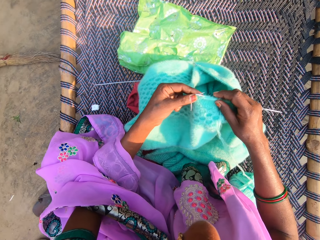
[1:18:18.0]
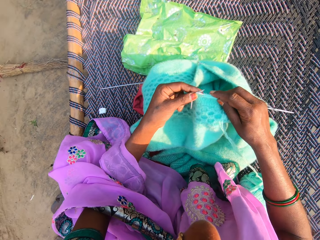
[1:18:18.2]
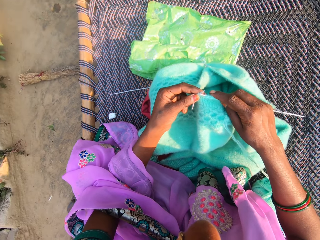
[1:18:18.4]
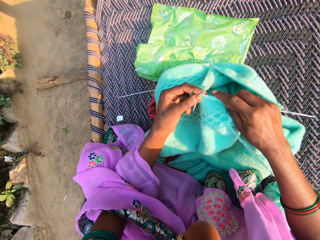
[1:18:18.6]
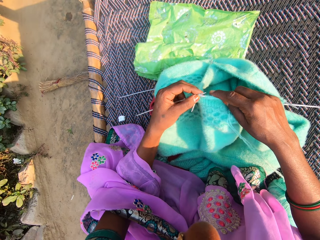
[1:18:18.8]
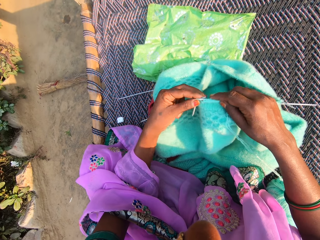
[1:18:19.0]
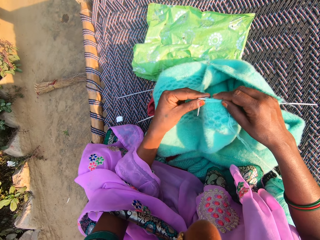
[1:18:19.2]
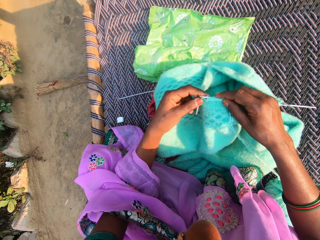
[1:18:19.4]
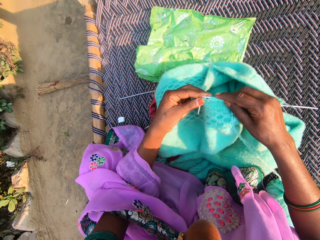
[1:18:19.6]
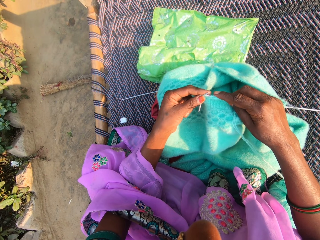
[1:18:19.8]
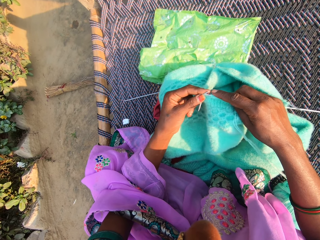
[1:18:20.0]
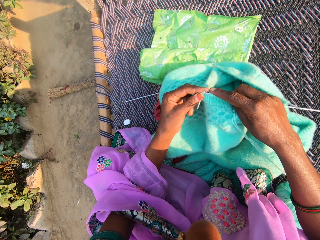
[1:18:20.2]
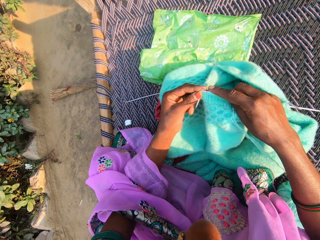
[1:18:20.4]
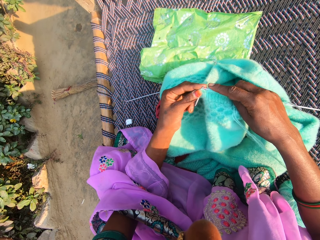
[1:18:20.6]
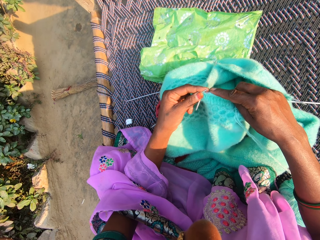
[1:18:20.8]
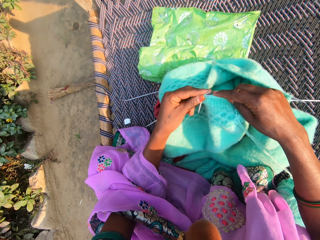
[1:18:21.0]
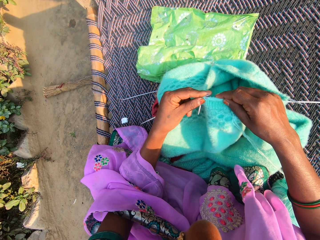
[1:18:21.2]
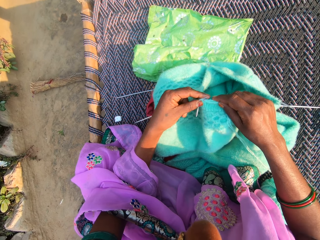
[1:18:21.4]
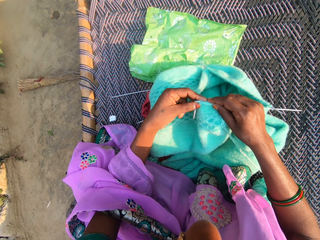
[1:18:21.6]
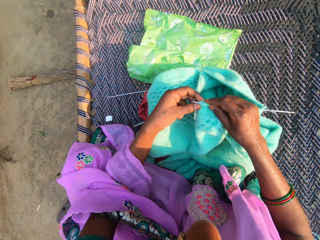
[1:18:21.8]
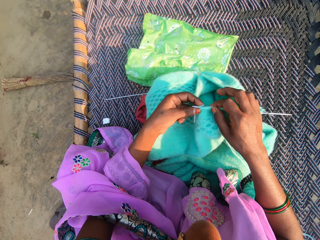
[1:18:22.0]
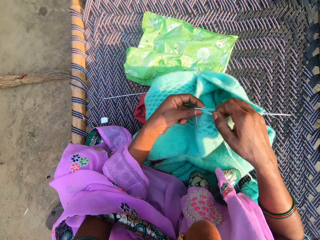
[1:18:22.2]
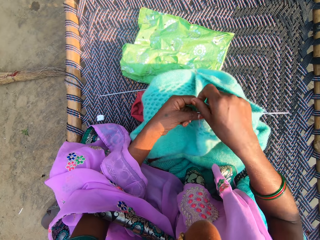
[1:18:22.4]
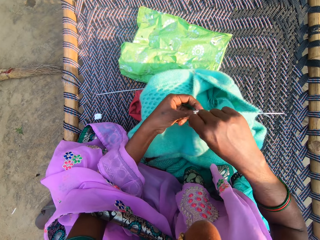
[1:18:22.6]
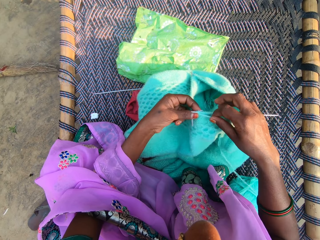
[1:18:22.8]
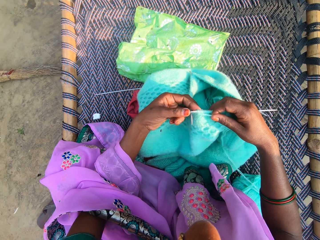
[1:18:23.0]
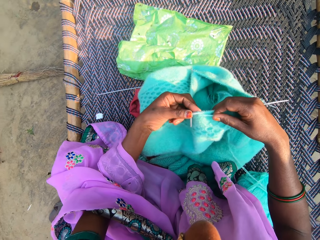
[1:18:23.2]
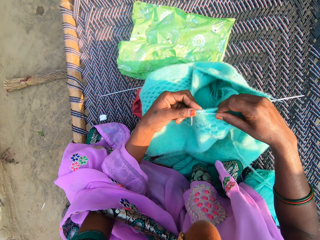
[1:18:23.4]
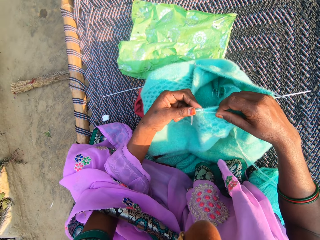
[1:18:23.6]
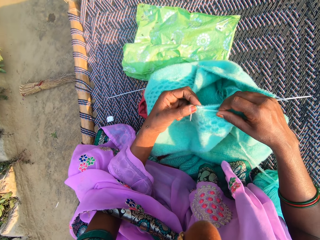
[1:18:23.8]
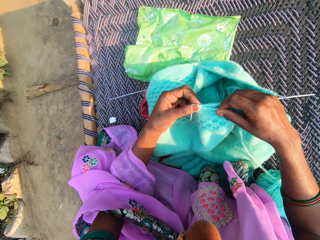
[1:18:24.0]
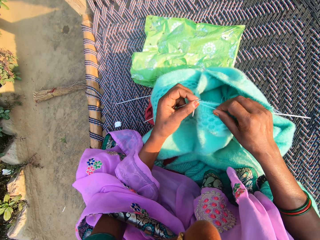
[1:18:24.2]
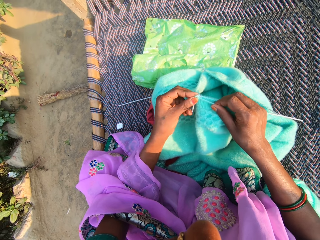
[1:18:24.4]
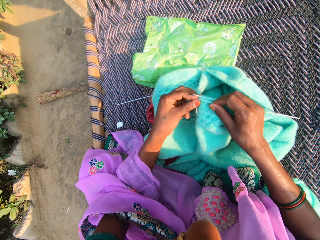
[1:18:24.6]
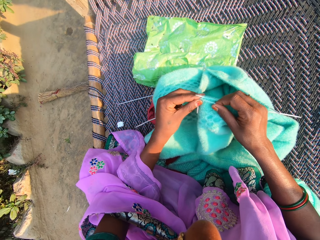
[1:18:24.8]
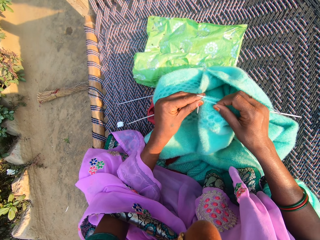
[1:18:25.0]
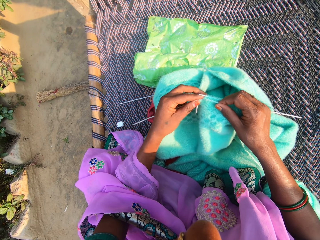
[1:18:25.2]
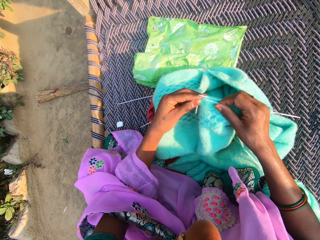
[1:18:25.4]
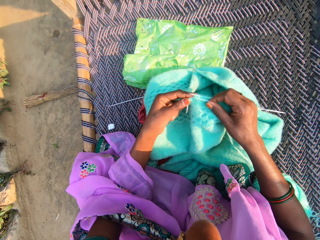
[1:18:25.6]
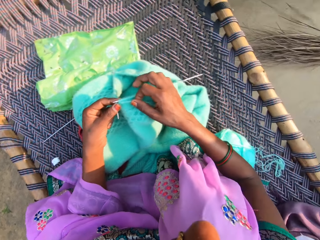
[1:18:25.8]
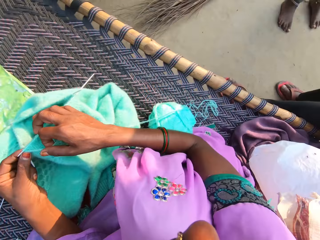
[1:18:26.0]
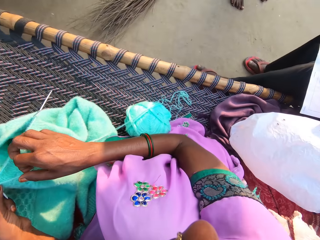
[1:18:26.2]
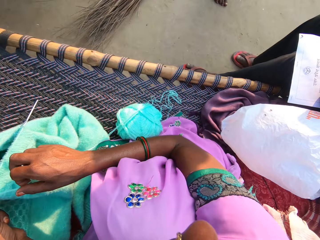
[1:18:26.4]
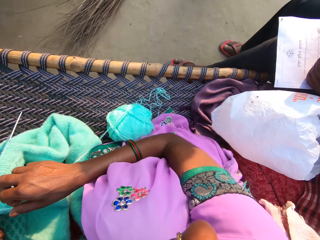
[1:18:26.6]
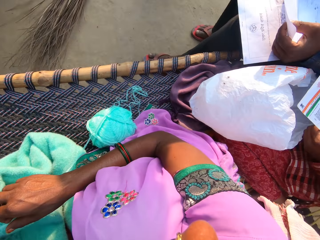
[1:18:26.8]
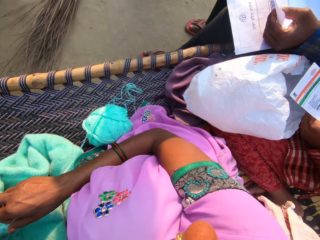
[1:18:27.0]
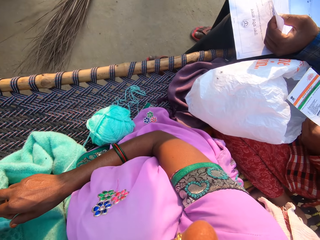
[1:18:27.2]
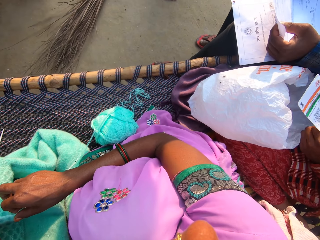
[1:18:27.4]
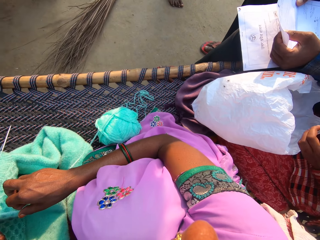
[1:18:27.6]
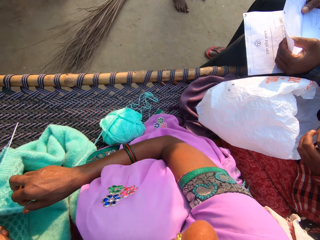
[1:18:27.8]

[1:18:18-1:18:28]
The camera wearer weaves a fabric.

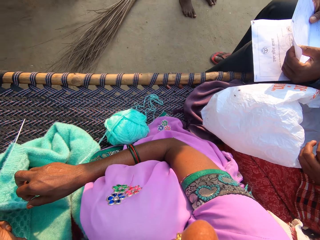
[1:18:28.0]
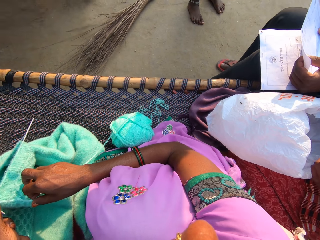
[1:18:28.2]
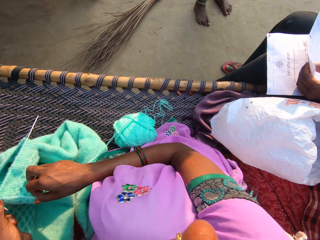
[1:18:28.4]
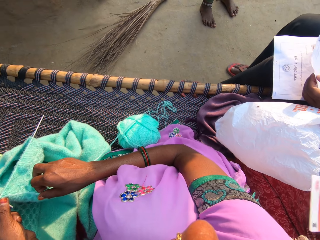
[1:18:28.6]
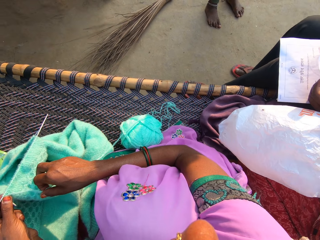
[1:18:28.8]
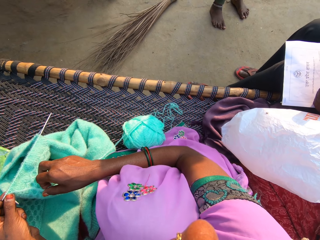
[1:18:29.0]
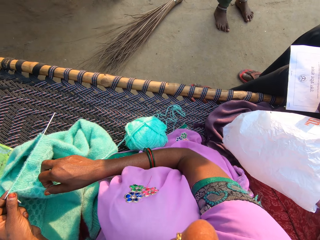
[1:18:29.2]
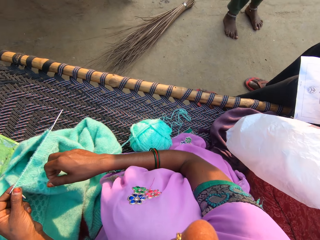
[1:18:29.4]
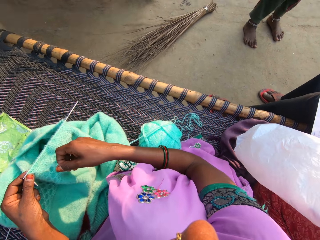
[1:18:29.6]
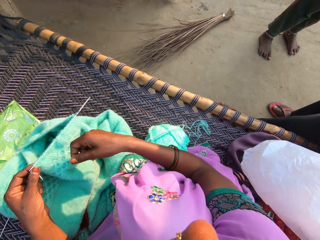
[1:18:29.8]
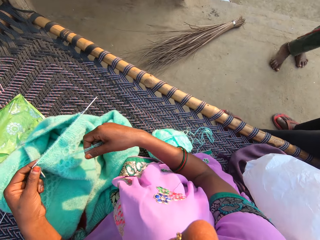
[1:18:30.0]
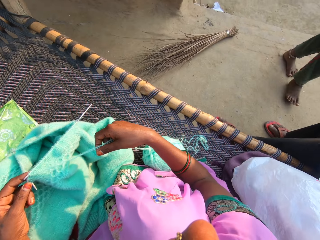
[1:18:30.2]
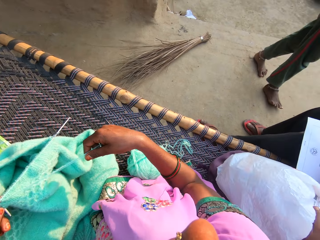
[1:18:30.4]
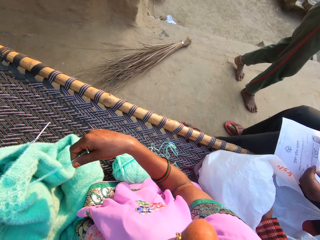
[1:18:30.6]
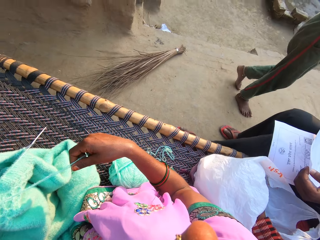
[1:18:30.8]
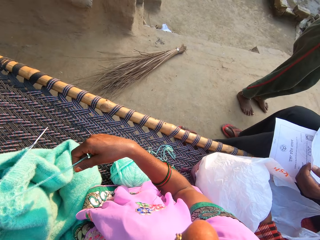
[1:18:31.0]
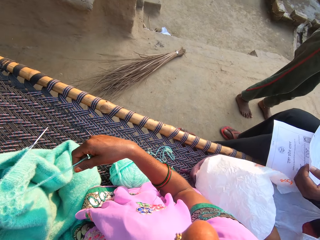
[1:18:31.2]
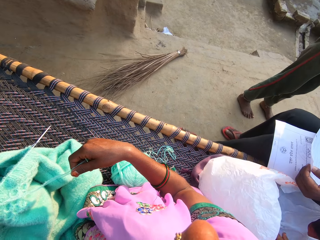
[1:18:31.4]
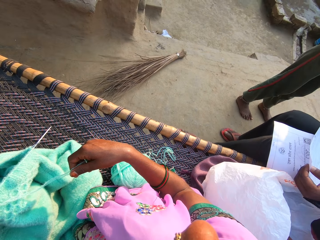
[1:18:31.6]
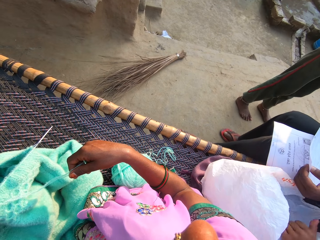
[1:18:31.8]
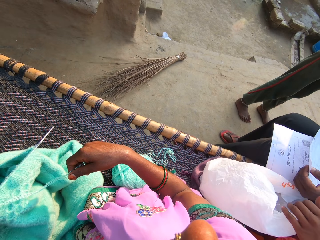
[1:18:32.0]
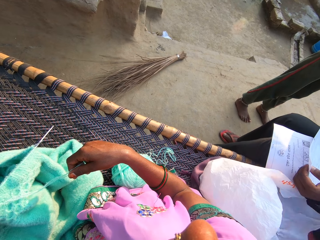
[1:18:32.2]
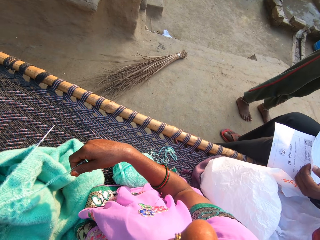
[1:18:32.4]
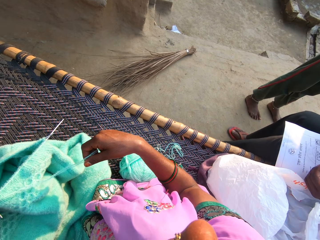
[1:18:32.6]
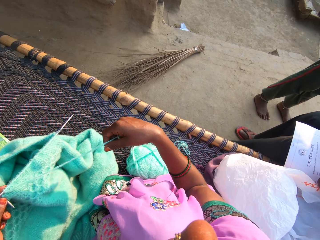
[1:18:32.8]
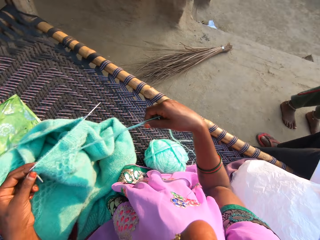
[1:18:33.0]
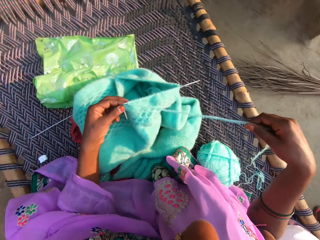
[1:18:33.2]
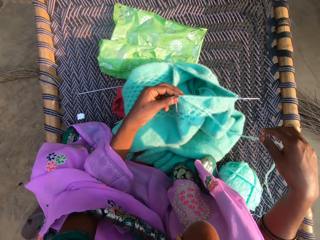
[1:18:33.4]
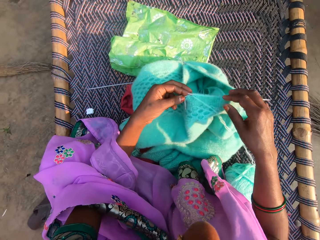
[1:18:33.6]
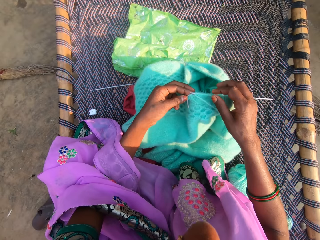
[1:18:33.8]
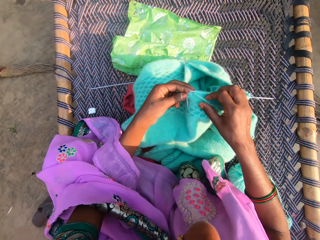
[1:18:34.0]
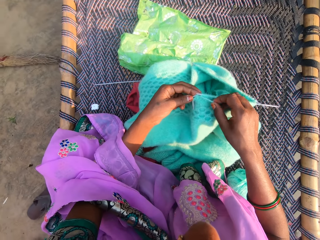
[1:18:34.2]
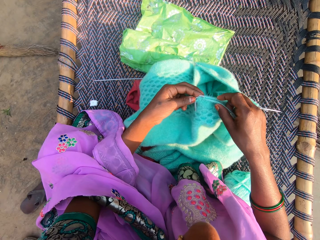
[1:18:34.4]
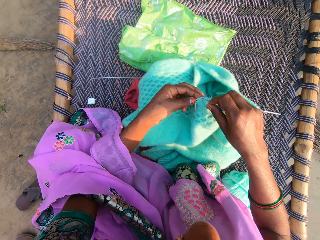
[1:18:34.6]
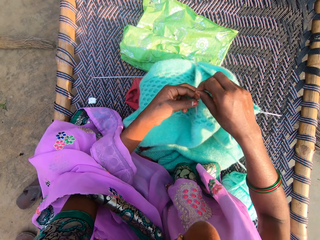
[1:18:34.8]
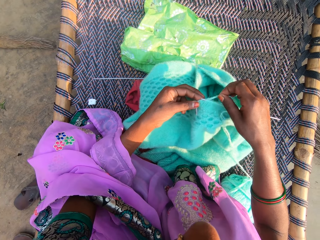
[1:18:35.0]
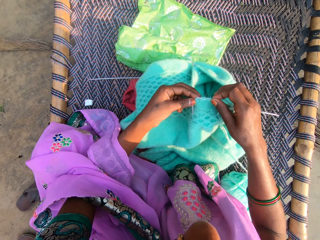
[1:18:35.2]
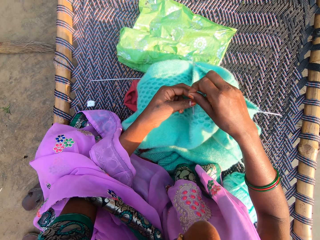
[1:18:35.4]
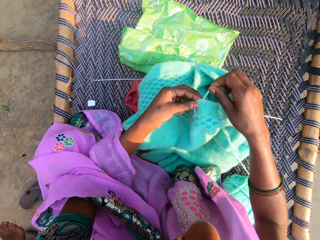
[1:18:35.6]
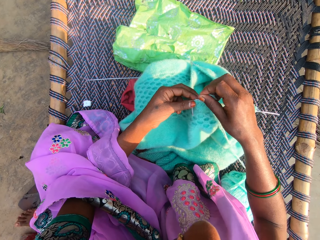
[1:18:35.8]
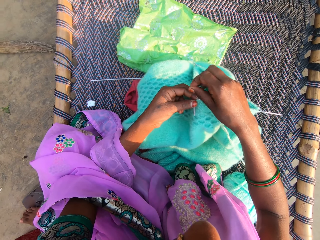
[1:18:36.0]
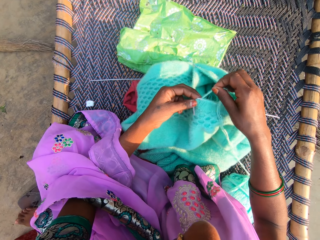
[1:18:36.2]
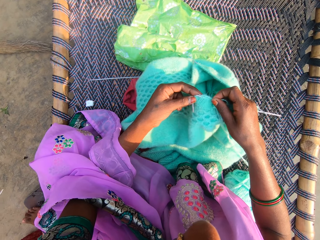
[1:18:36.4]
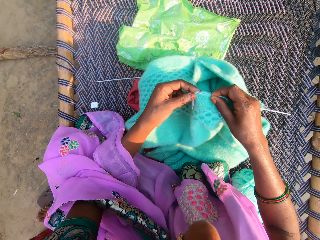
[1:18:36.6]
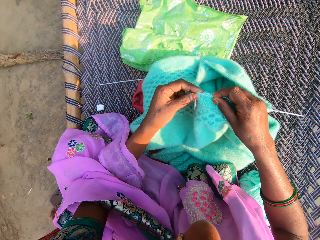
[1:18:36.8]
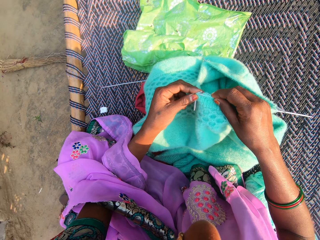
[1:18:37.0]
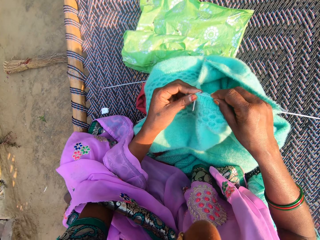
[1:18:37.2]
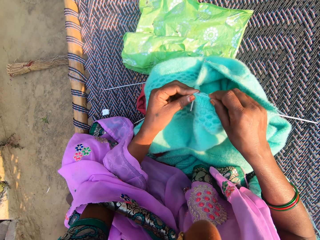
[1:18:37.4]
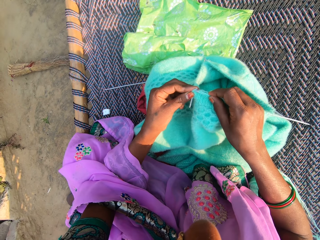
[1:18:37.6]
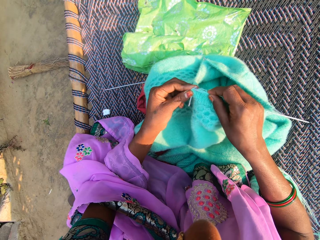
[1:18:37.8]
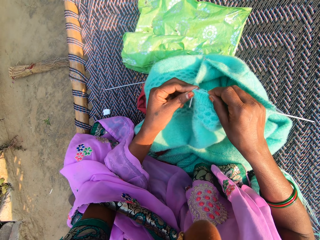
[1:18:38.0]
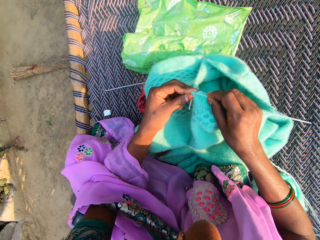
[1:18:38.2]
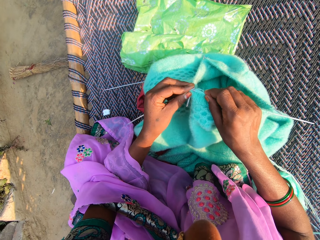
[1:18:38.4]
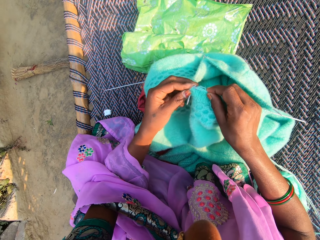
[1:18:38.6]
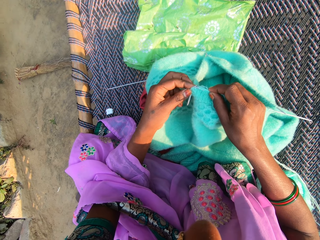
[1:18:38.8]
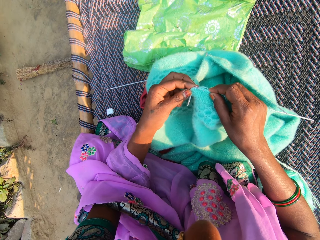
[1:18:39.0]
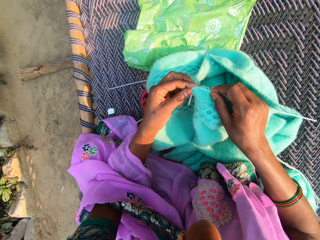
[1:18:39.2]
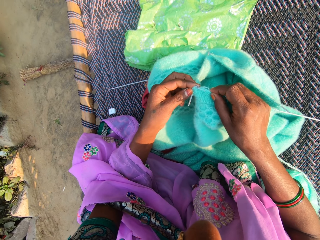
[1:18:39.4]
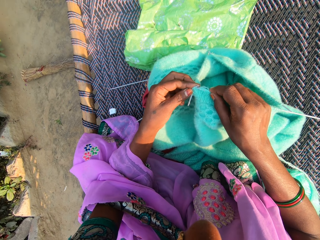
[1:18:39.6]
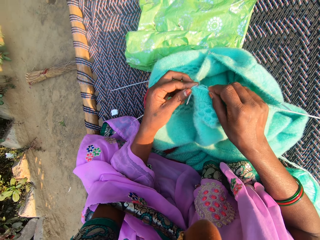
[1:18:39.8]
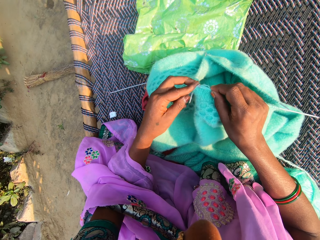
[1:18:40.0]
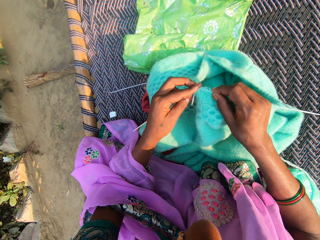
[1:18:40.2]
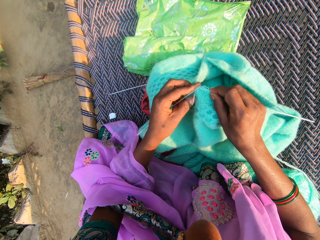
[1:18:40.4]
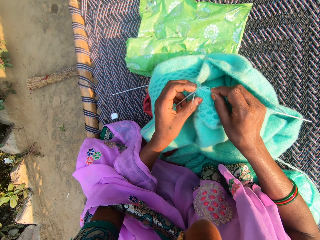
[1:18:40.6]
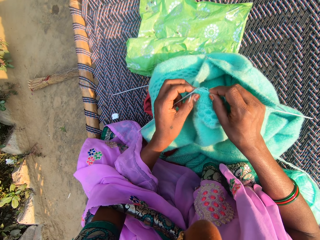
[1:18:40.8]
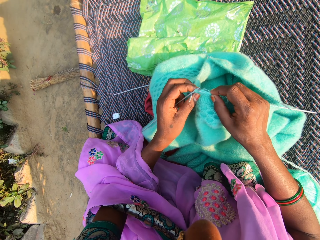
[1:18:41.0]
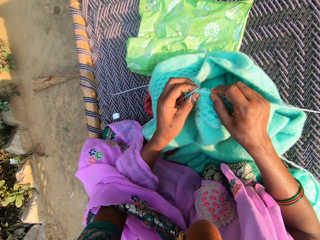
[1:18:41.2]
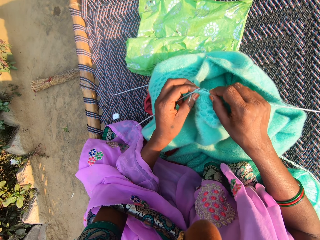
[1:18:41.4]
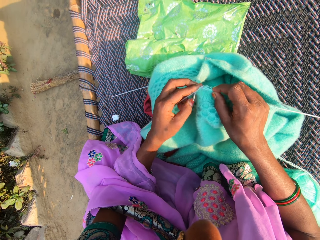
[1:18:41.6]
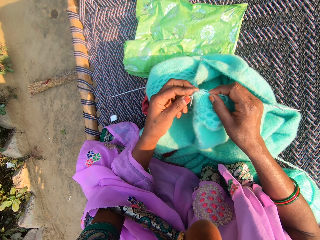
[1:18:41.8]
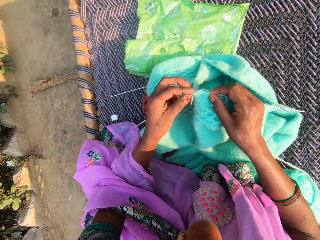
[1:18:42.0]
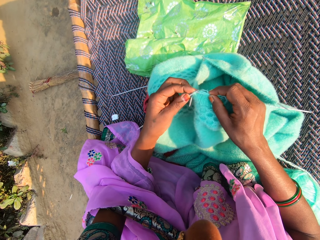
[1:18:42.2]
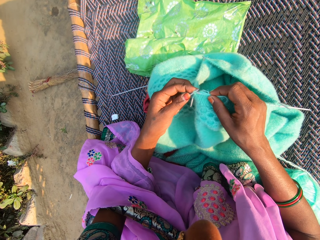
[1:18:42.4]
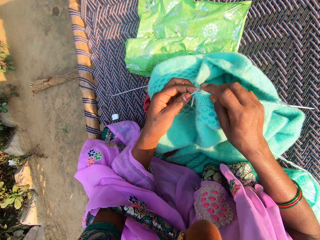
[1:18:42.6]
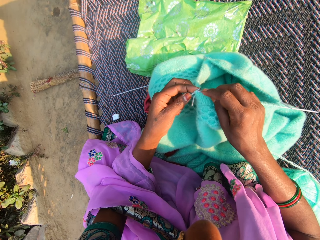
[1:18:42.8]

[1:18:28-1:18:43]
A child stands beside the camera wearer. A woman holds something. The child walks past the camera wearer. The camera wearer converses with a man. The woman pulls something from a bag. The camera wearer weaves a fabric.
